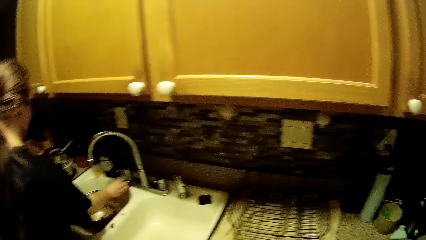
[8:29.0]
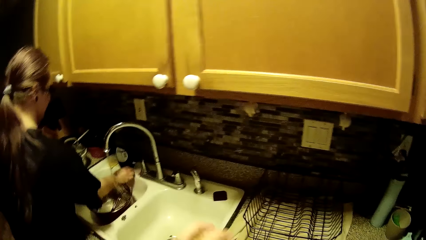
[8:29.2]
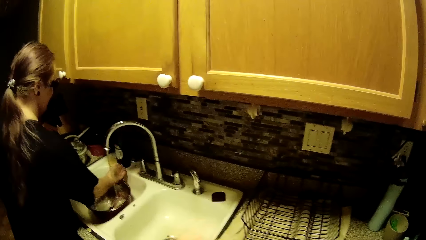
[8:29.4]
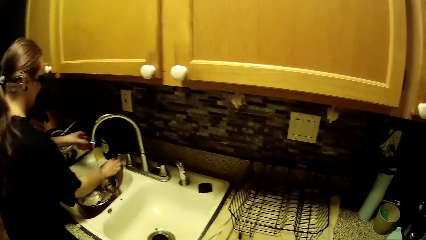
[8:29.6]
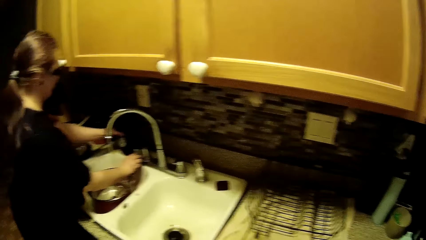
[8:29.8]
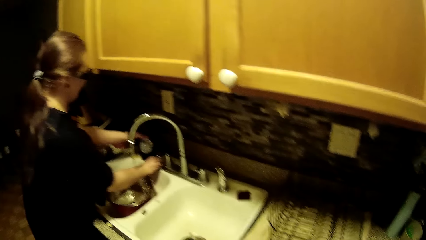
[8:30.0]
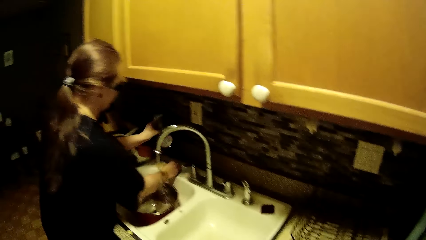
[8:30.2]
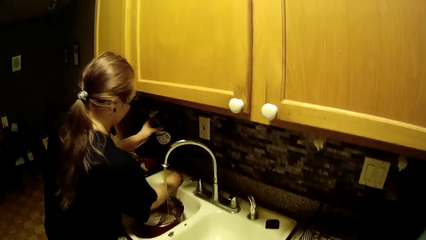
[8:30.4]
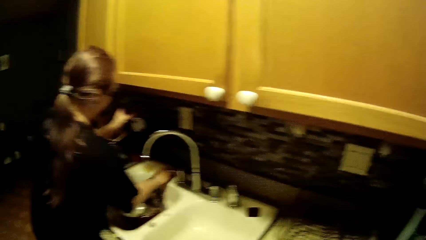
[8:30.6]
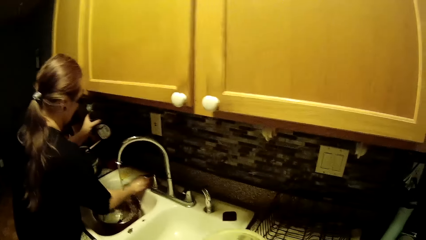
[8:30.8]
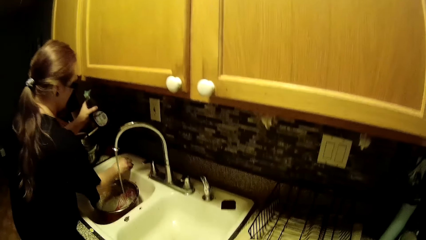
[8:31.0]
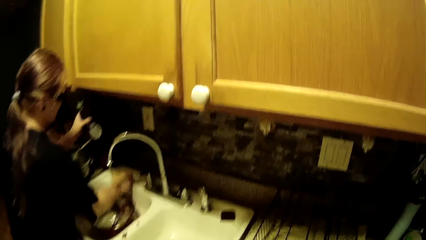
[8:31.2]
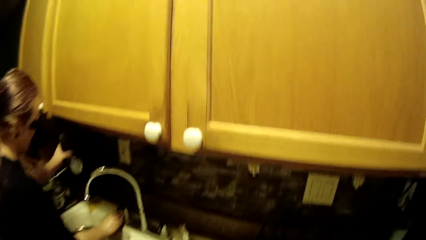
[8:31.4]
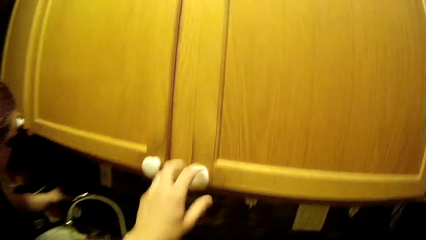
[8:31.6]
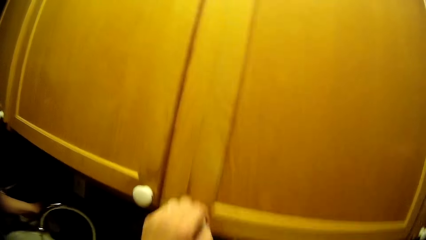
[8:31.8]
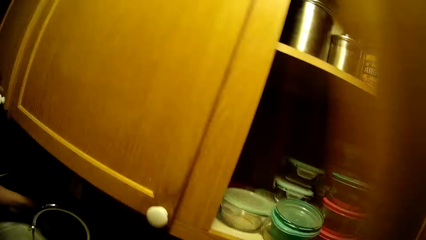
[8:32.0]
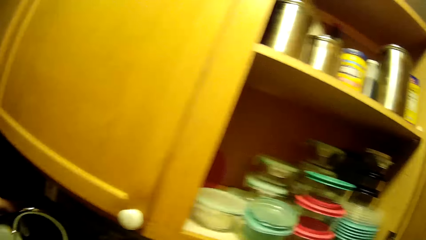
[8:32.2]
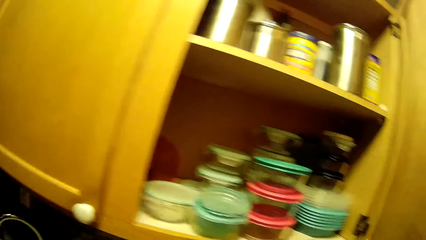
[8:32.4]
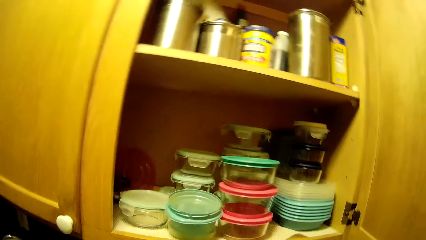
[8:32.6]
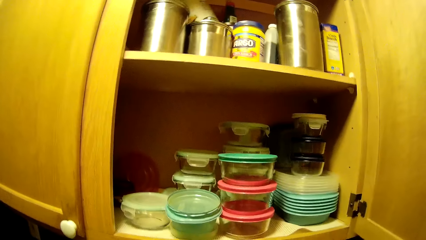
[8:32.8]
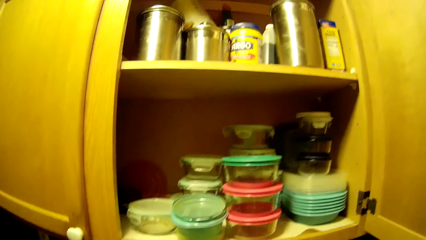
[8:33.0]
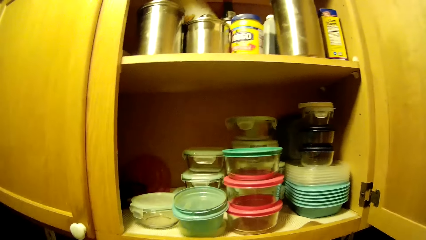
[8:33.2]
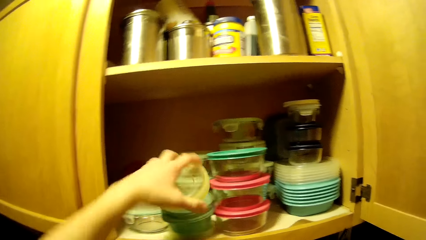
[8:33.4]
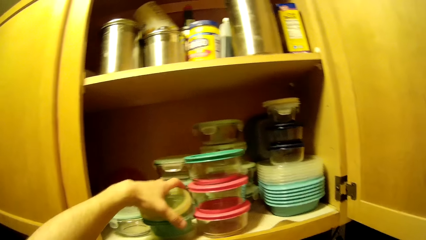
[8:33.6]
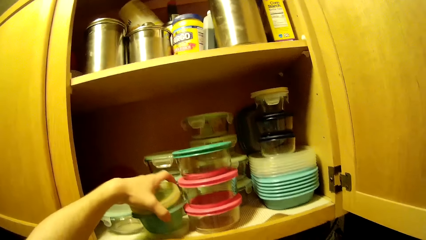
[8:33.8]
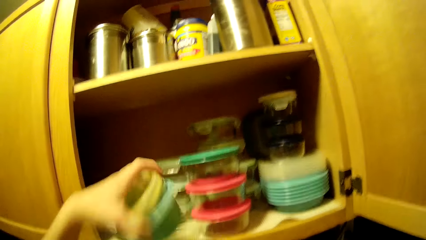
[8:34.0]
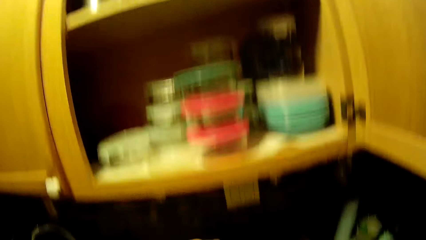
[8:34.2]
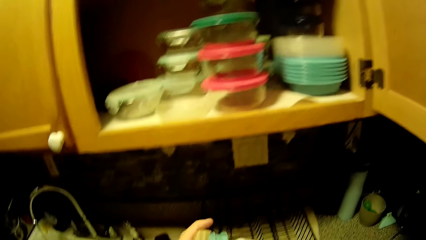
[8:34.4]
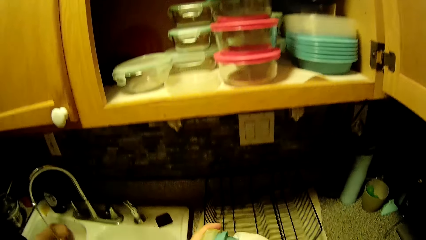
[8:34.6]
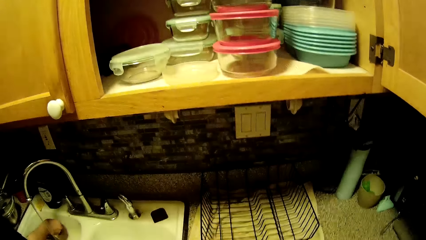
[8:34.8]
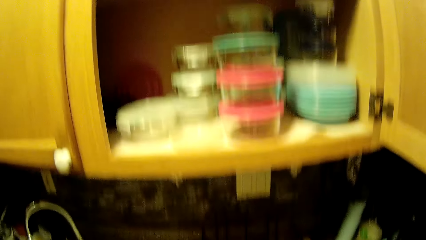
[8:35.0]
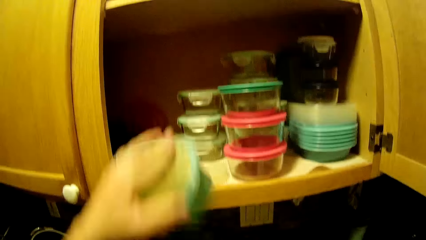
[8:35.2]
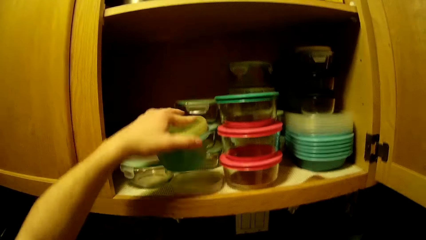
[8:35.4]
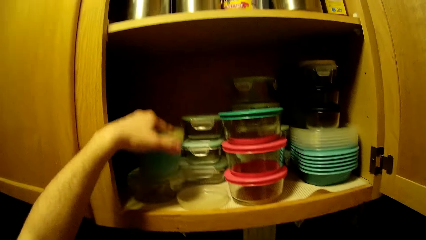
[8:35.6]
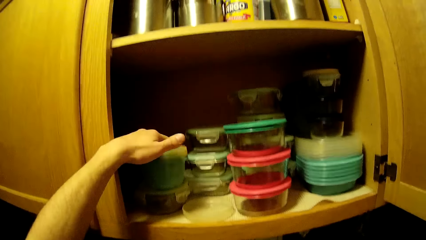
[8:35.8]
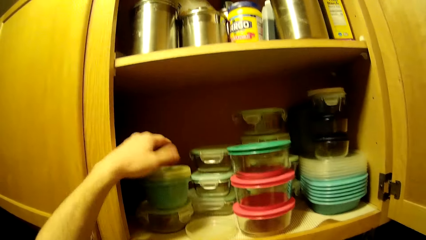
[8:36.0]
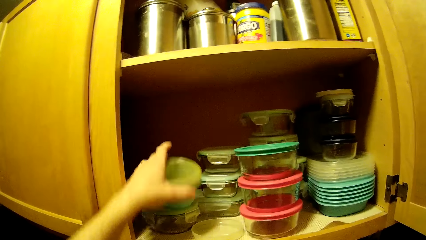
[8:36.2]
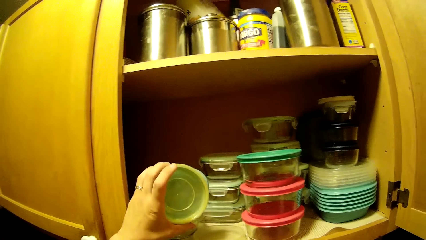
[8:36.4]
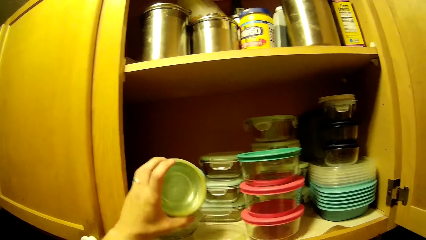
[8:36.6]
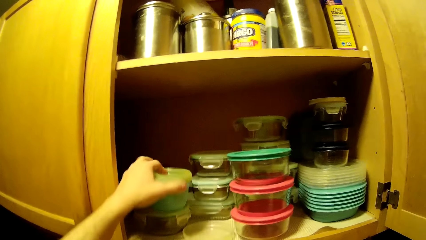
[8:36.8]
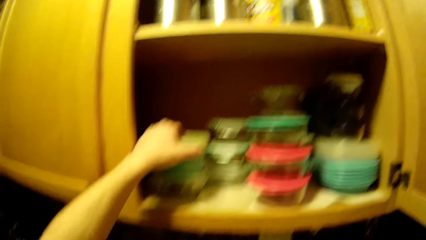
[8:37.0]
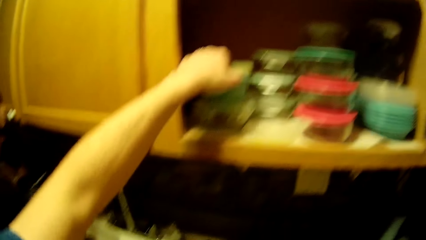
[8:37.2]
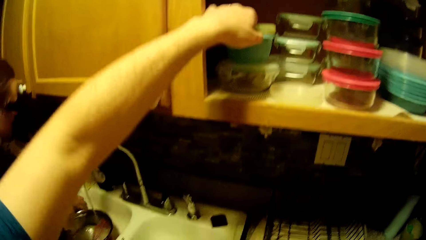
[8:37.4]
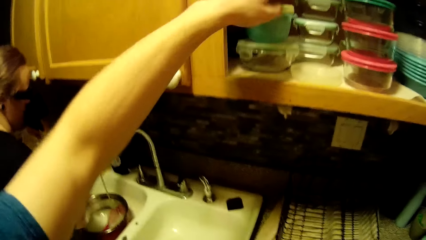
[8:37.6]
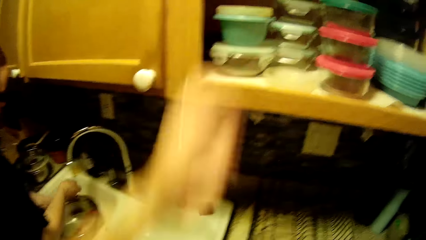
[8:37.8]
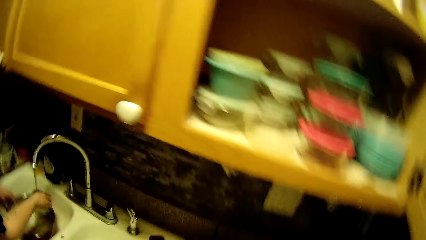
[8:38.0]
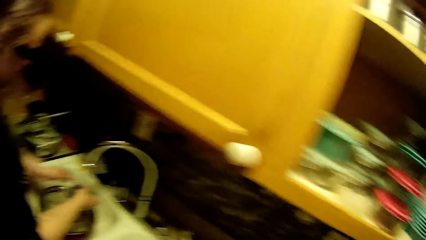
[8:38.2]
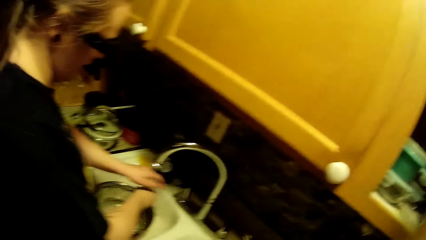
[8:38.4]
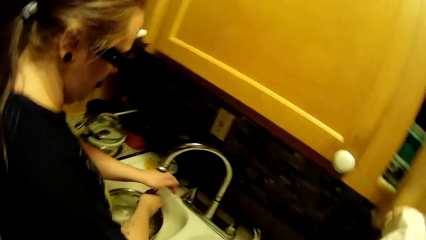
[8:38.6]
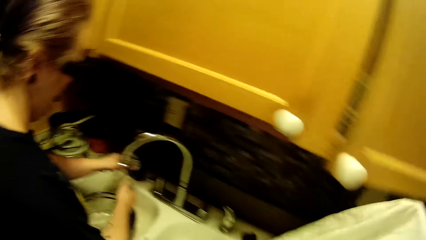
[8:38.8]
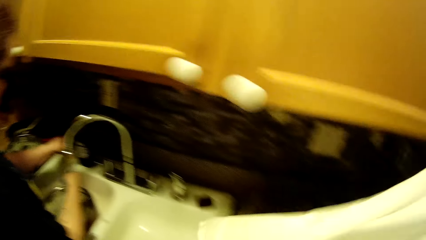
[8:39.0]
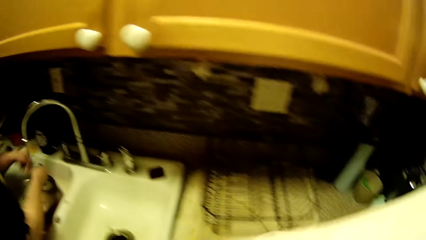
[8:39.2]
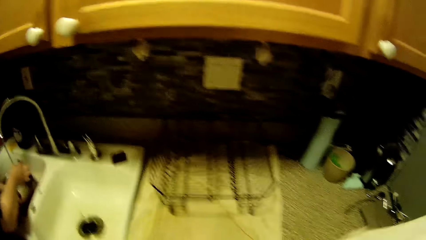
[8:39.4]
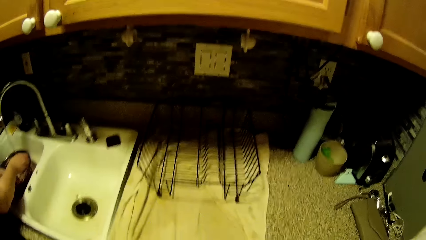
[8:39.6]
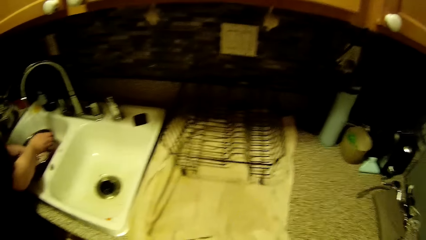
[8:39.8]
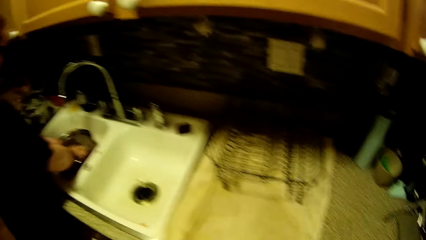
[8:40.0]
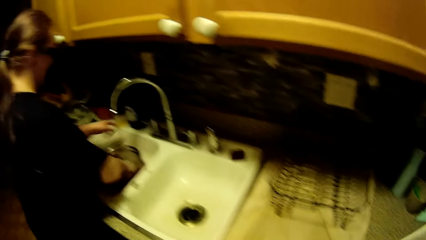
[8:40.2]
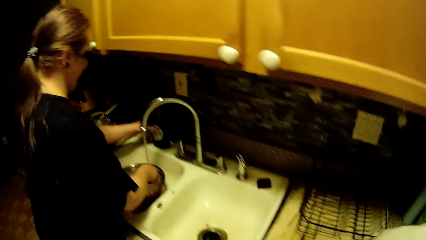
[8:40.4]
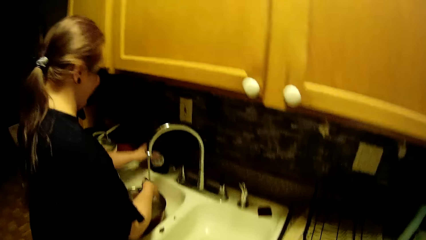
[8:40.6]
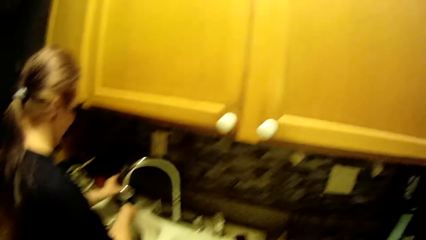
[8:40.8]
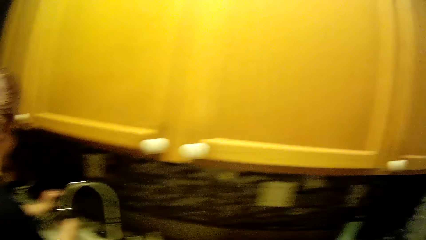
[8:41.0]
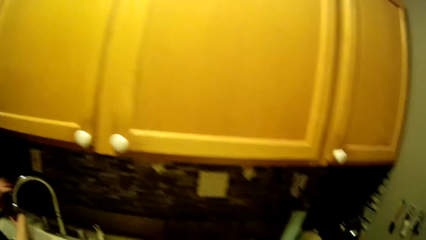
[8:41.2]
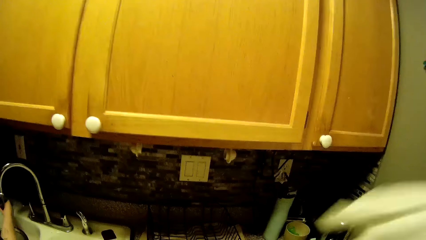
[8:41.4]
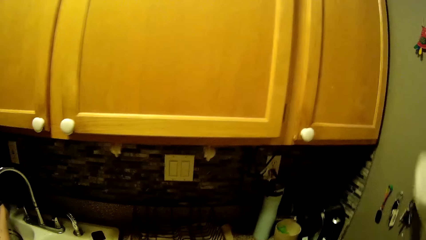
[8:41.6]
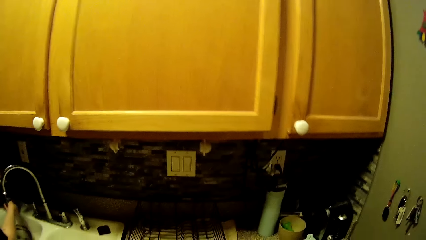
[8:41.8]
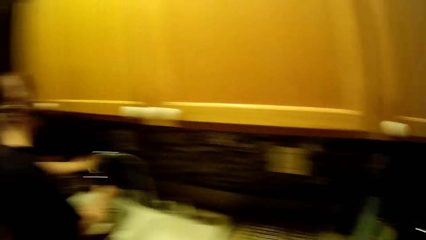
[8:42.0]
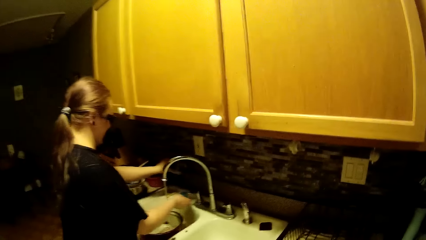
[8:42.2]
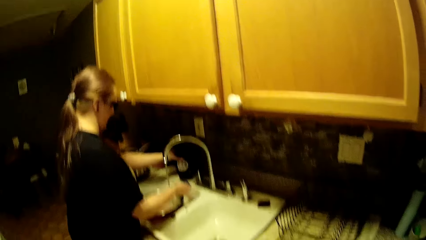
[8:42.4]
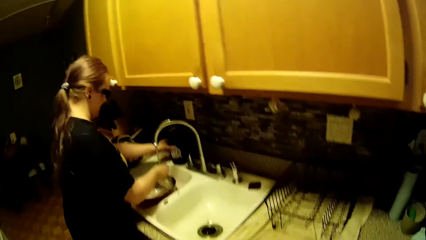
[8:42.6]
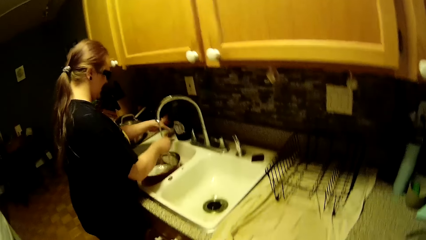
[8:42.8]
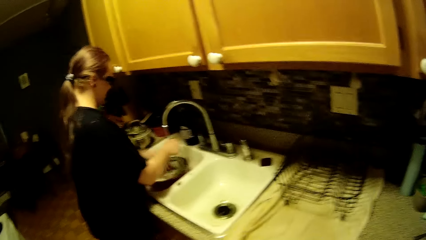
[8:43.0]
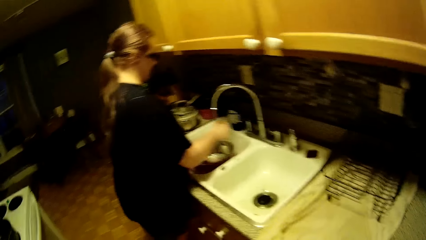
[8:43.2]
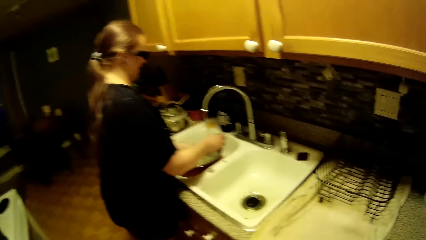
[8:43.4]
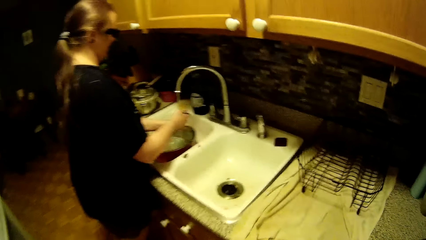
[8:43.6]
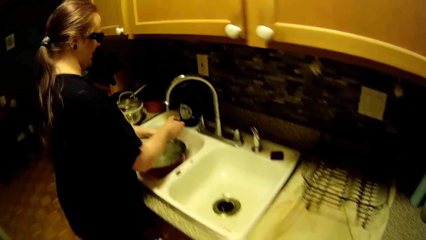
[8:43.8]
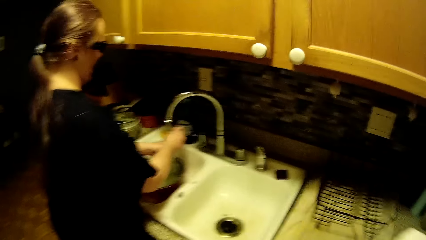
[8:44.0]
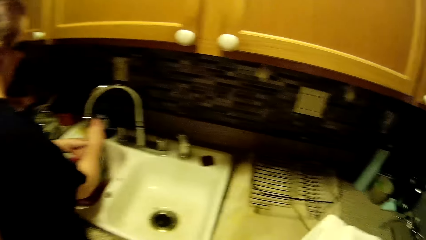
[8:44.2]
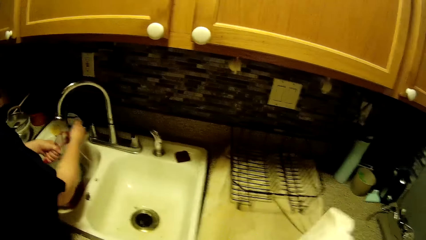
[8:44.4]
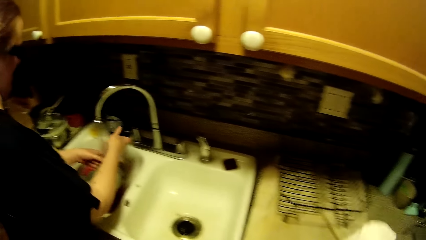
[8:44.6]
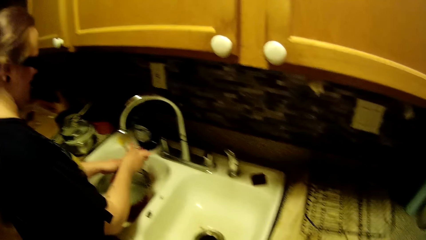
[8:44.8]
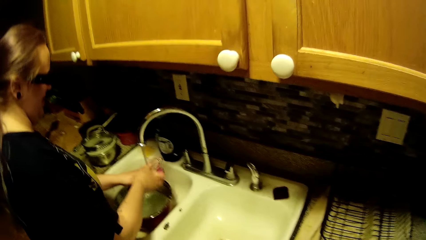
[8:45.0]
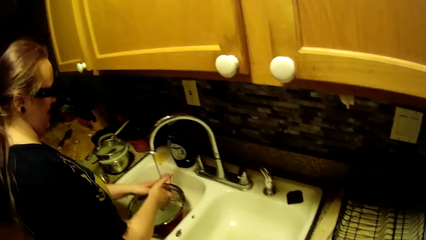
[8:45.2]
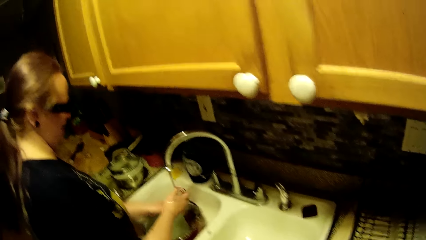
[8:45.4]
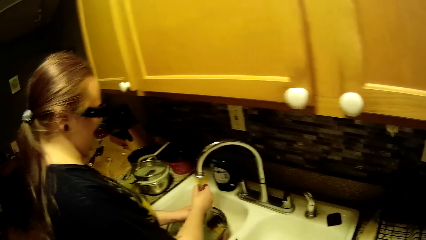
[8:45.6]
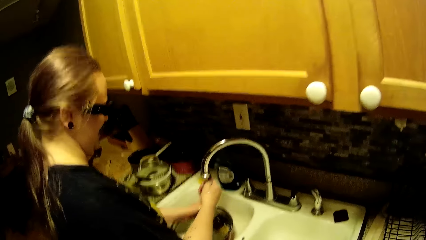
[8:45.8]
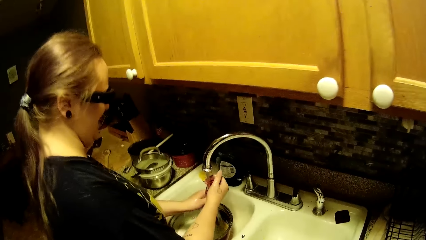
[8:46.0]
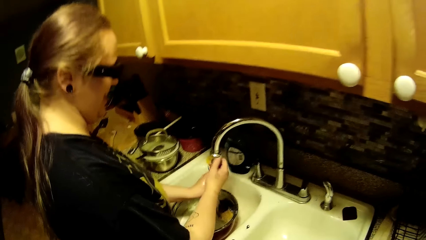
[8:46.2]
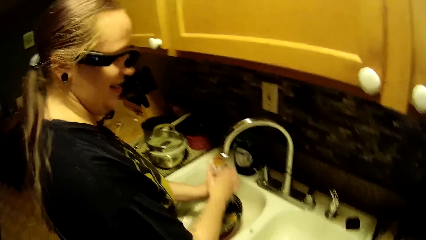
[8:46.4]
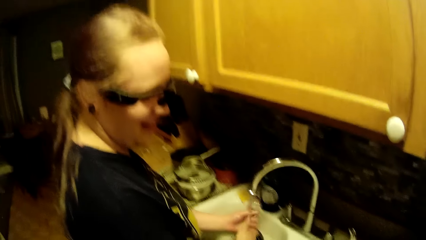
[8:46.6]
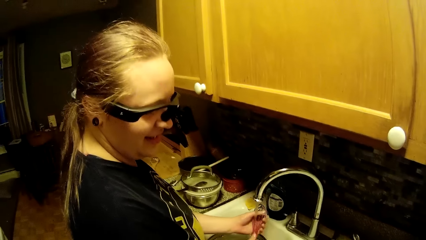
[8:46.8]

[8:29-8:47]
The woman lifts the liquid wash bottle on the sink side with her left hand. The woman cleans the sink. The woman places the liquid wash bottle on the sink side. The camera wearer opens a kitchen cabinet with his left hand. The woman drops the bottle. The camera wearer places the lid onto a dish or bowl in the kitchen cabinet with his left hand. He picks the dish and lid from the kitchen cabinet with his left hand. He closes the bowl. He places the dish and lid into the kitchen cabinet with his left hand. The woman rinses a whisk in her hands under the faucet. The camera wearer holds the towel in both hands. The woman holds the whisk in her right hand. The woman holds the liquid wash bottle on the sink side with her left hand. The woman rinses the whisk in both hands under the faucet.
